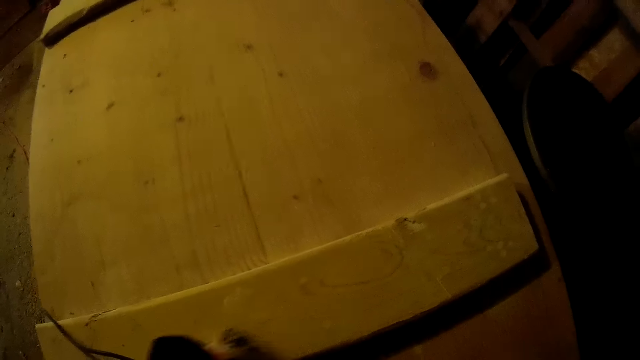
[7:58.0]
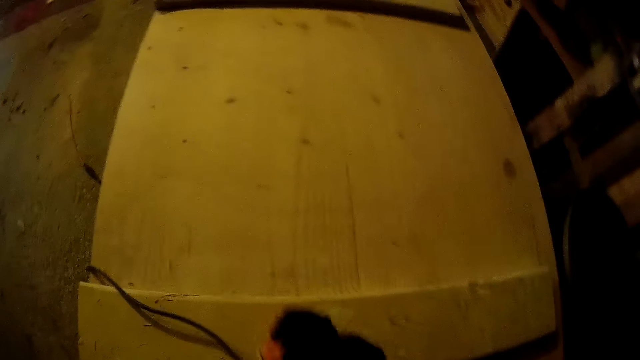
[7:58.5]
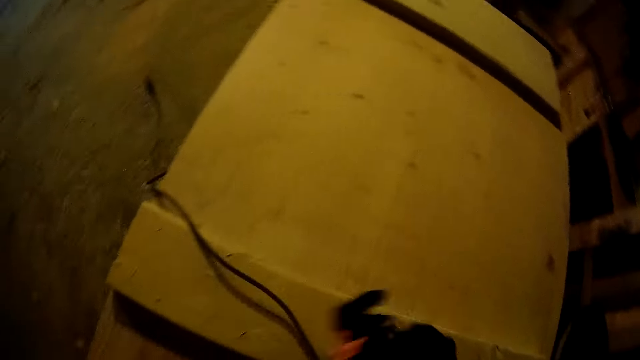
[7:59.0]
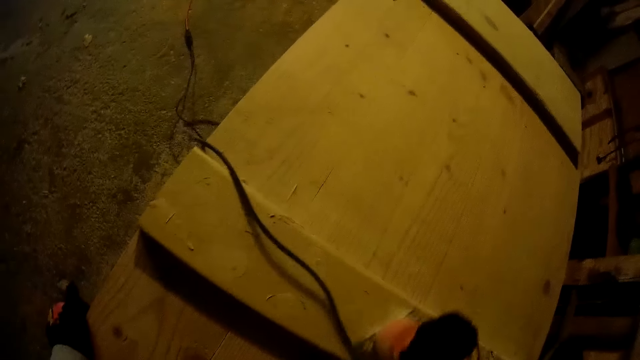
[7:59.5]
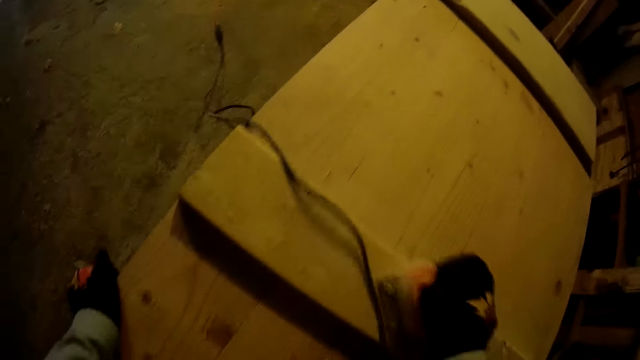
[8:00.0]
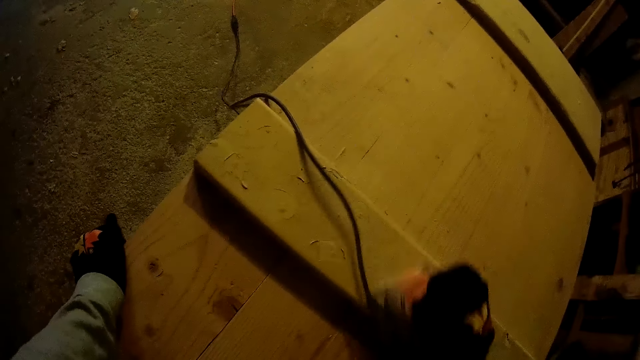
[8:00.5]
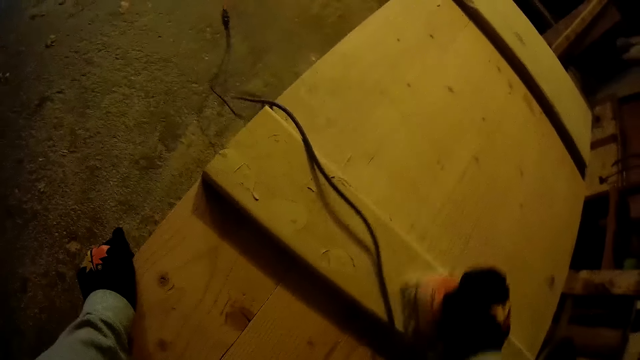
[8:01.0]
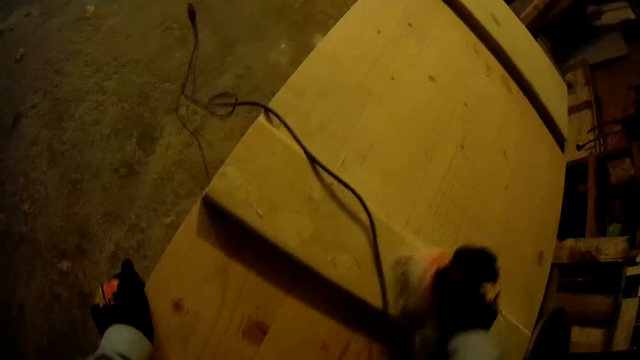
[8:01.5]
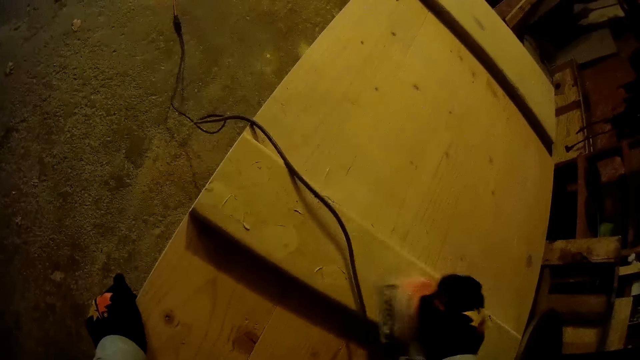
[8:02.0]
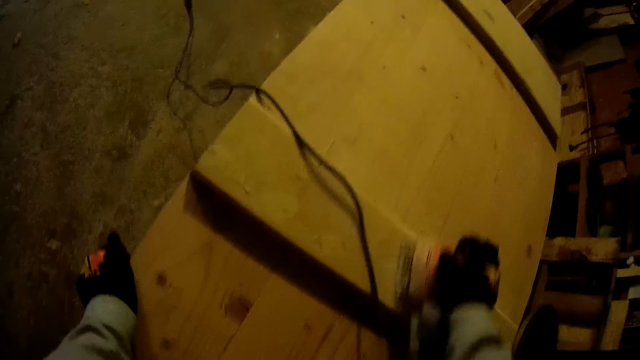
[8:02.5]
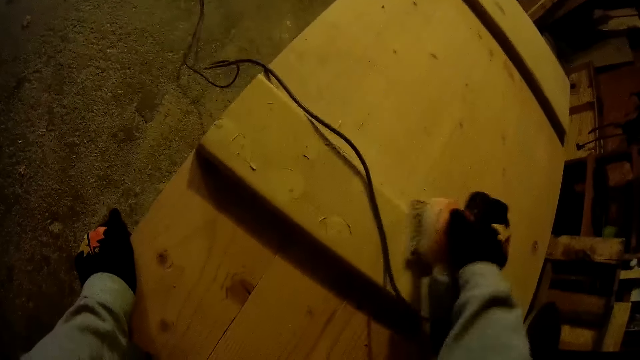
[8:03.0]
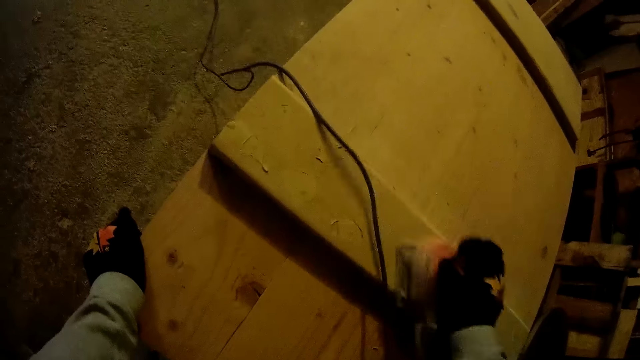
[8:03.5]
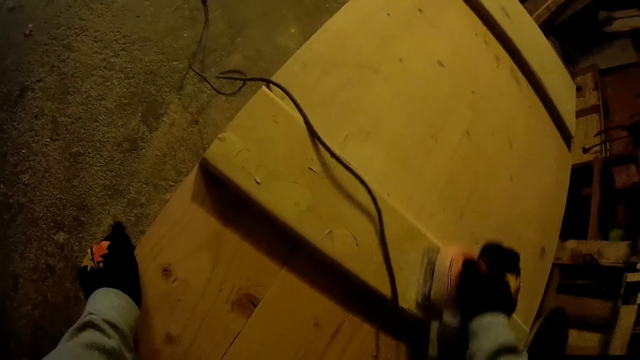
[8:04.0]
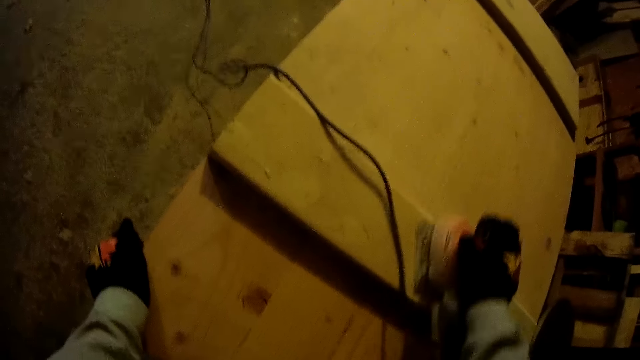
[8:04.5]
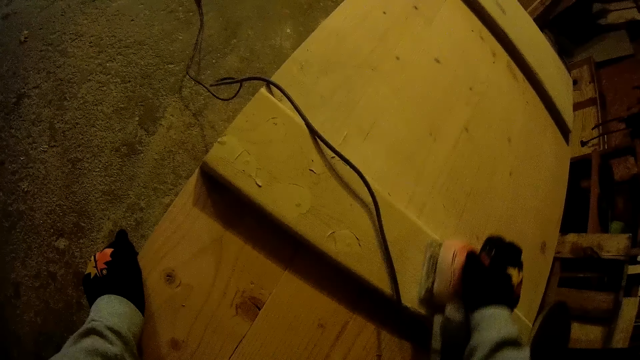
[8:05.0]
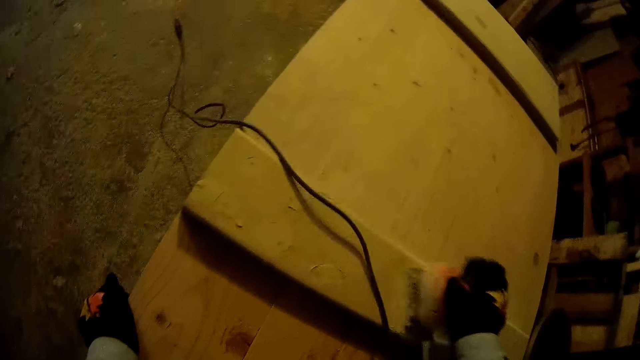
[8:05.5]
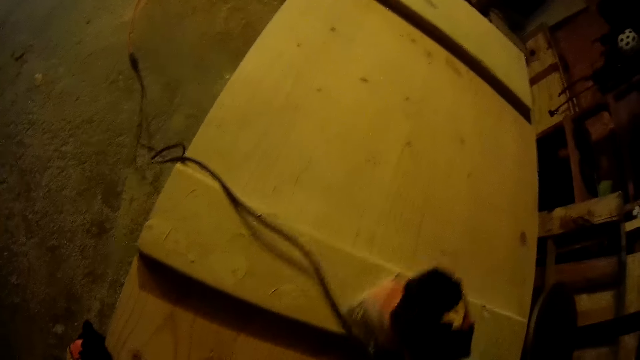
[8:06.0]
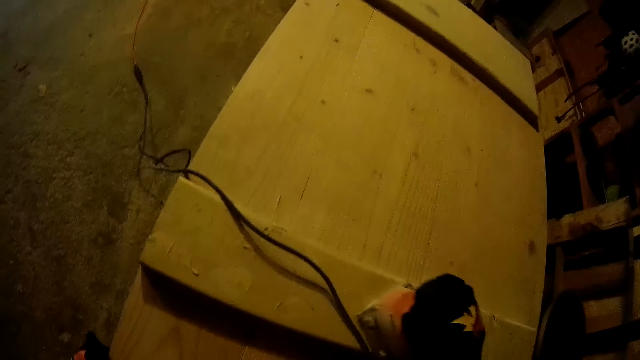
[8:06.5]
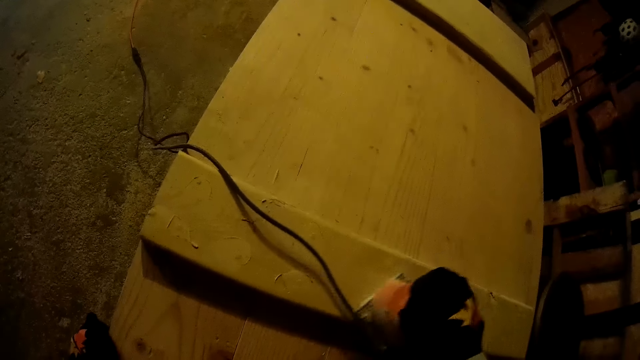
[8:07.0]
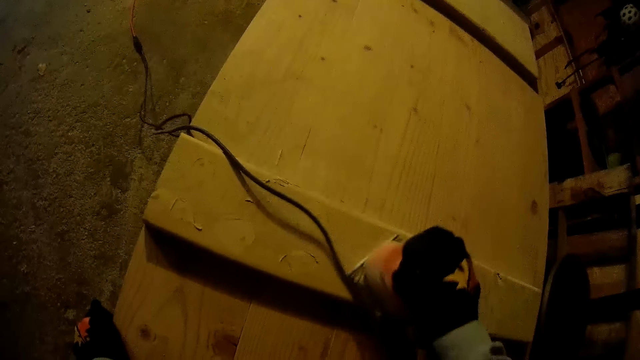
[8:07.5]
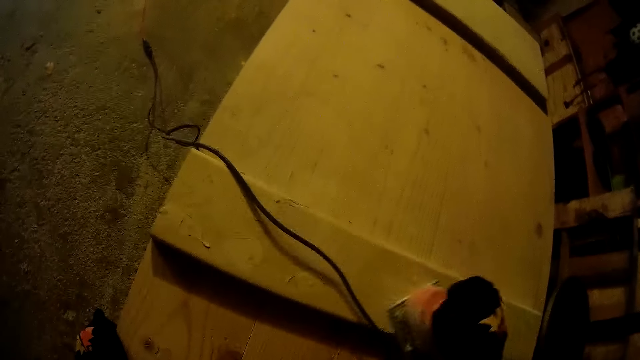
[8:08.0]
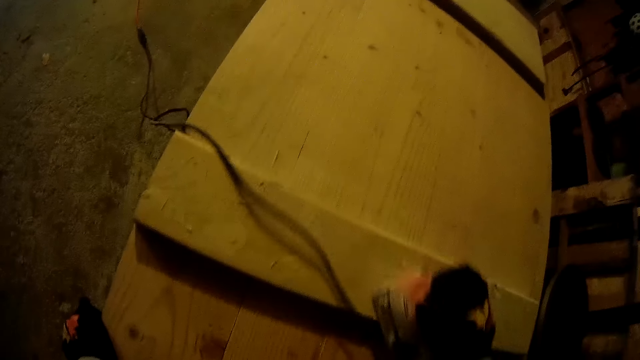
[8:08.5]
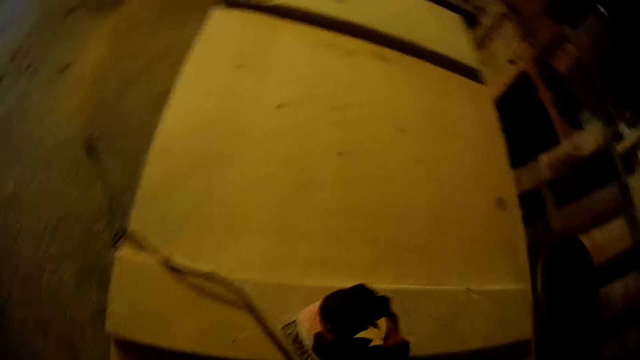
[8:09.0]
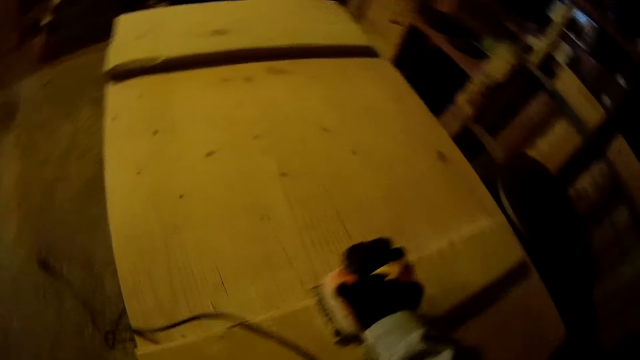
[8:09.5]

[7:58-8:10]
The camera wearer places his left hand on the wooden surface. He holds the lumber with his left hand.

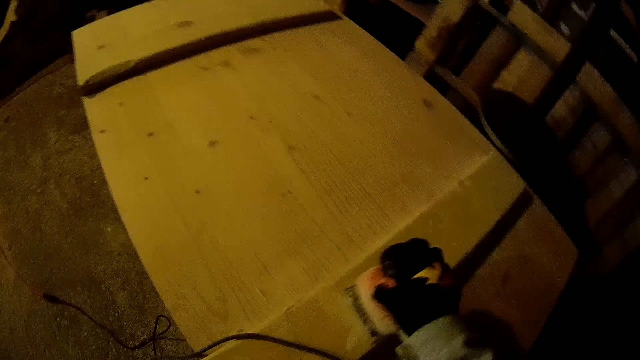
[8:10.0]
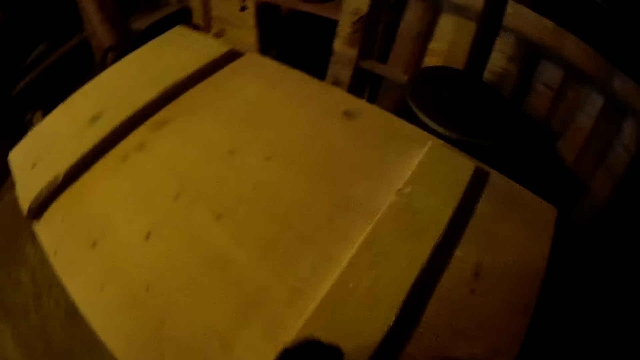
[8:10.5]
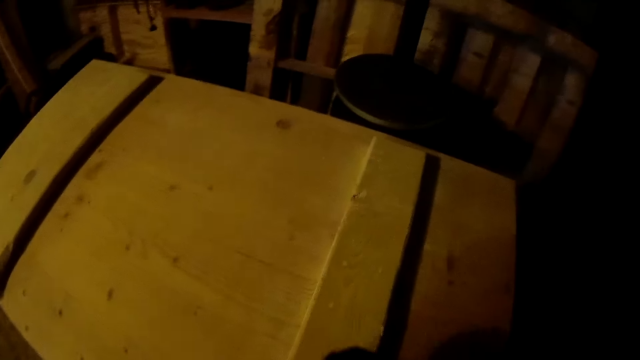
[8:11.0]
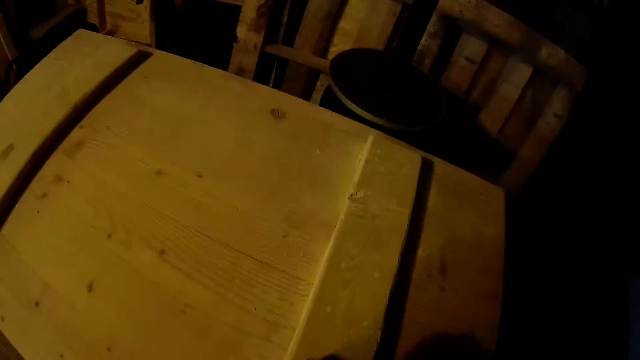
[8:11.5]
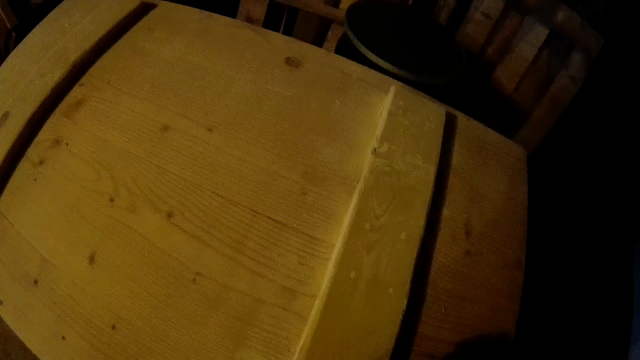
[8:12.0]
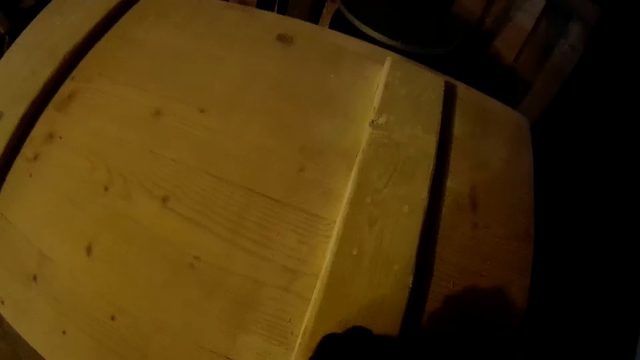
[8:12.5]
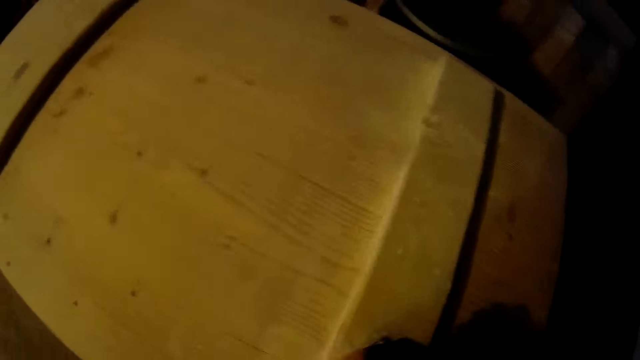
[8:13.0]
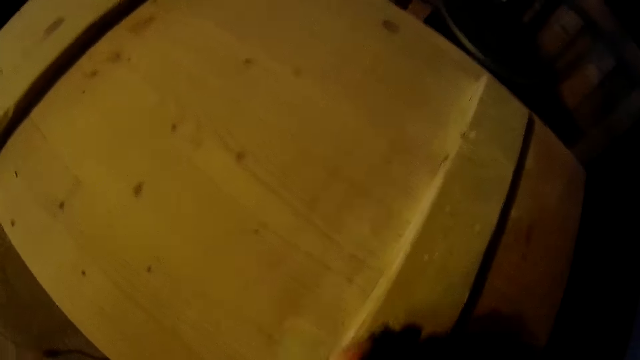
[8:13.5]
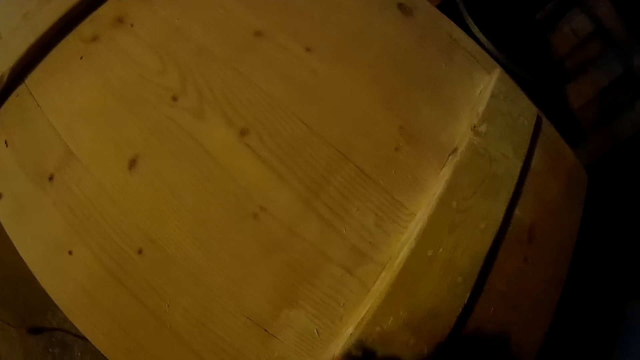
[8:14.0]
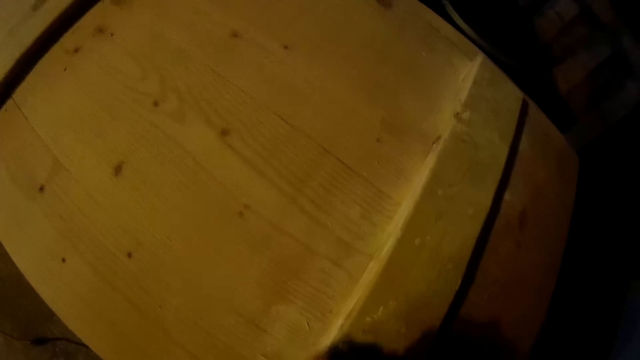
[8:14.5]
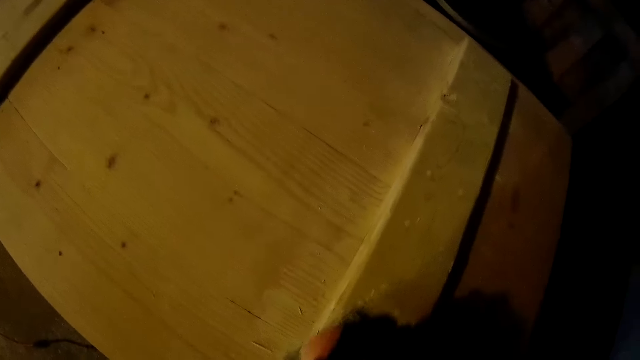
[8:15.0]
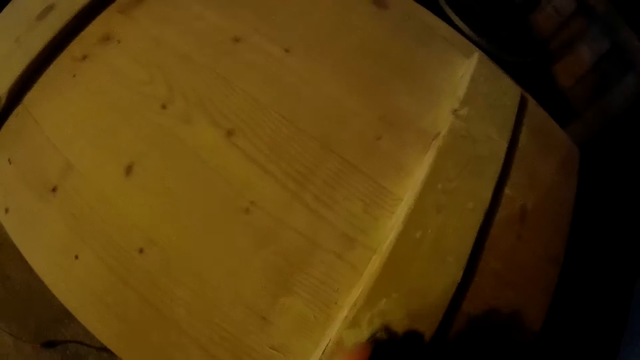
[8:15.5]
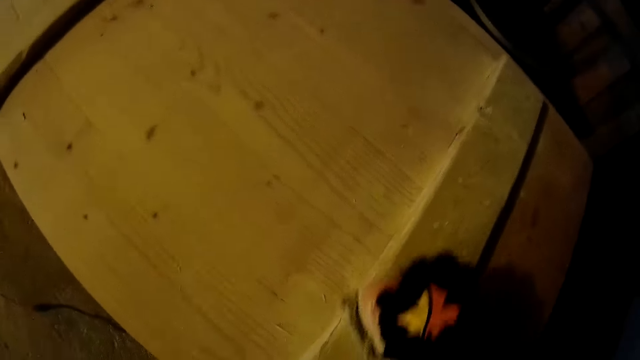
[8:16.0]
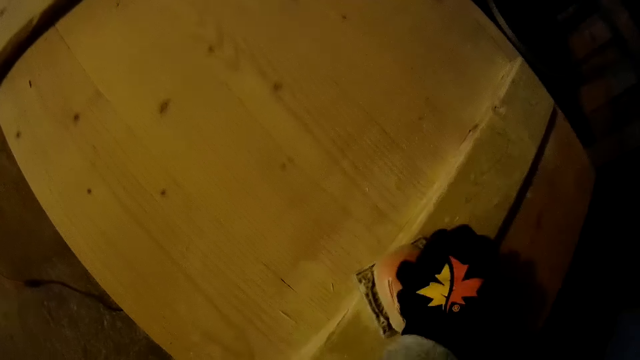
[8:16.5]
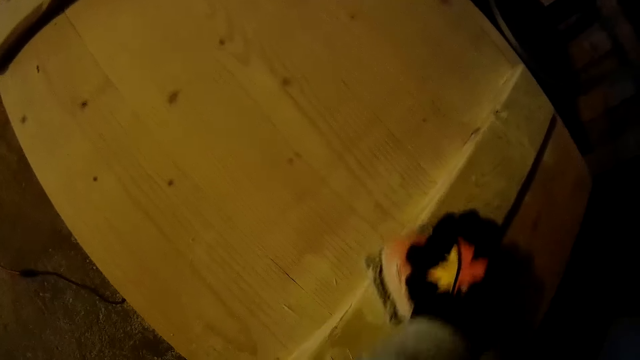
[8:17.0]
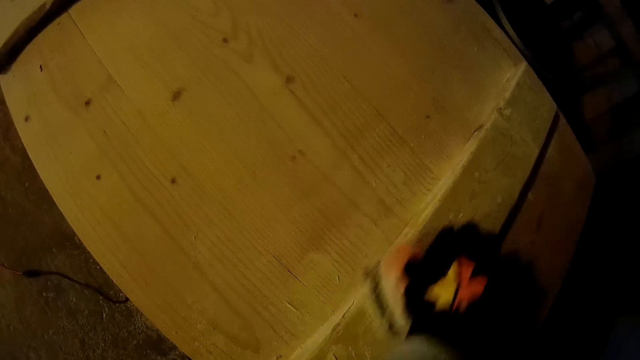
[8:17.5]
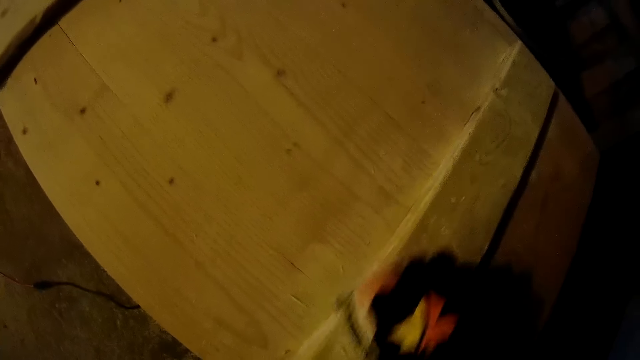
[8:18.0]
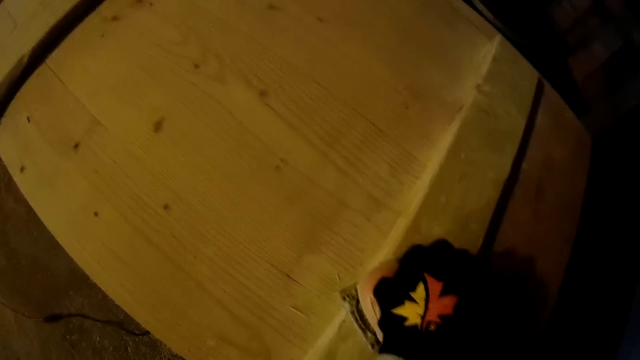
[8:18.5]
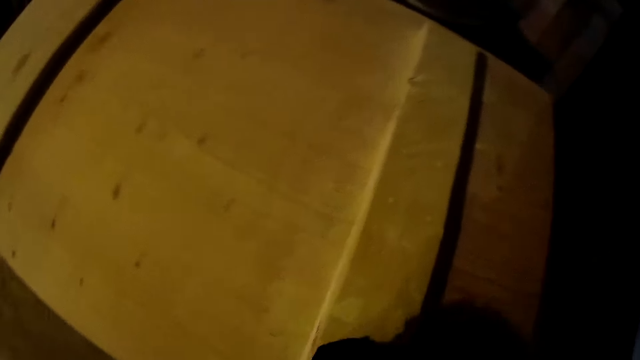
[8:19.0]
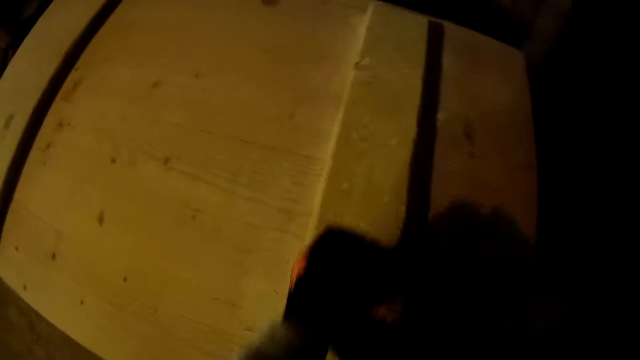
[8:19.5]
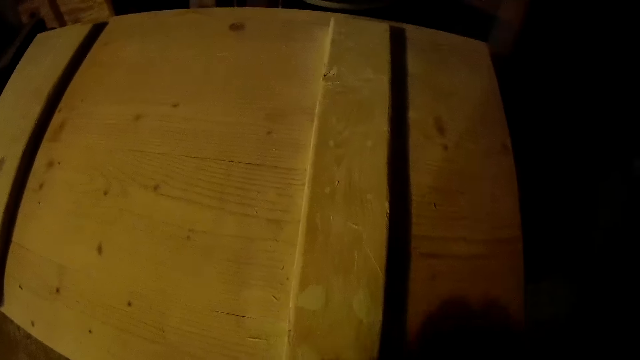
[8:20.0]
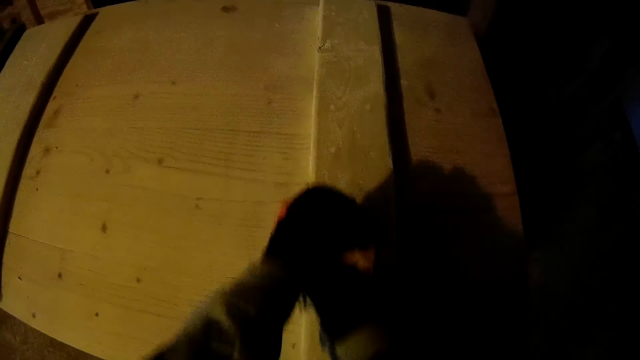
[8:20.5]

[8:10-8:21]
The camera wearer grinds the lumber.
